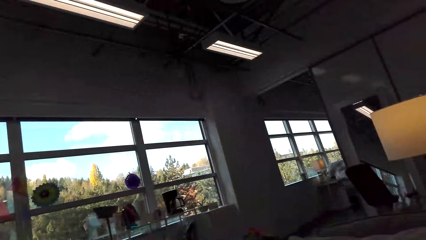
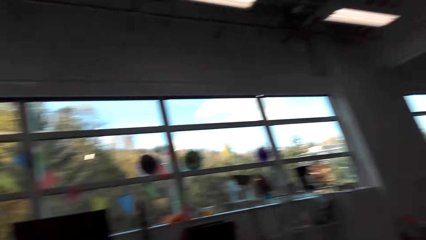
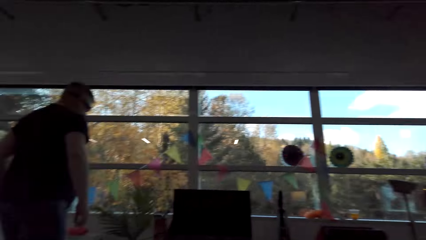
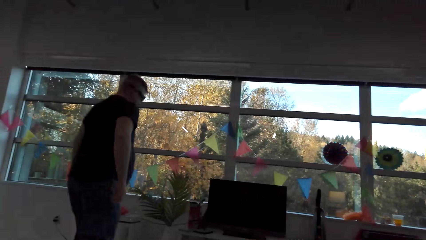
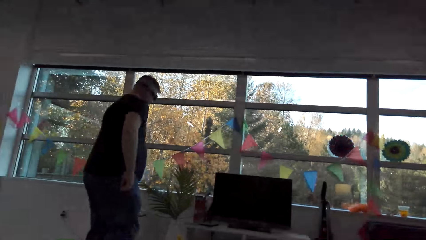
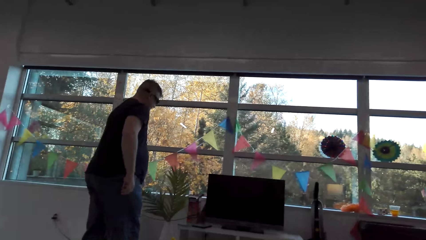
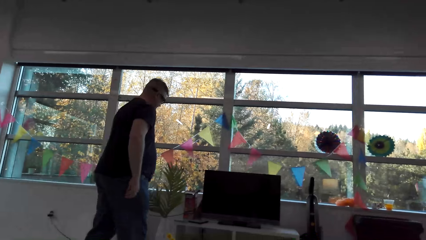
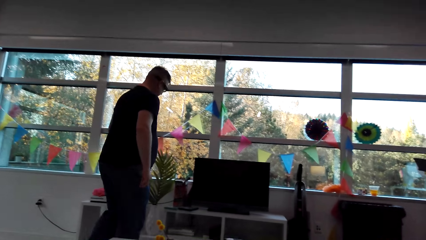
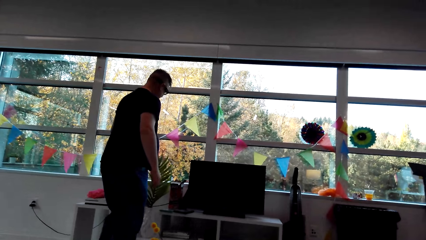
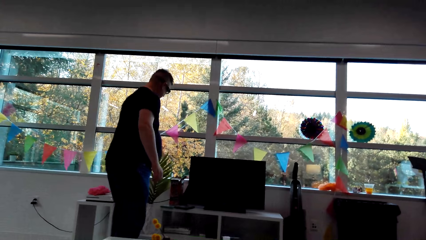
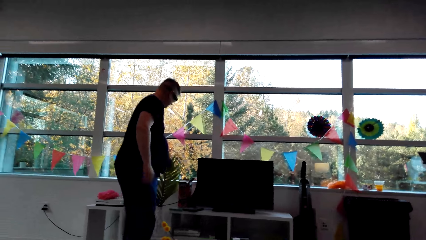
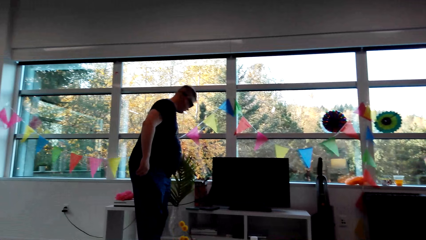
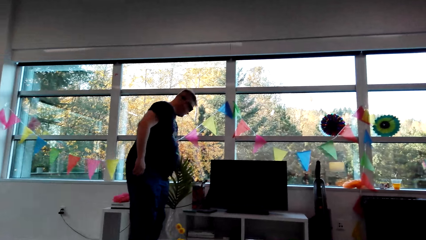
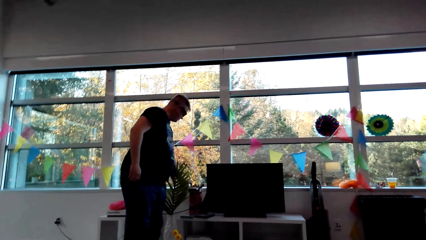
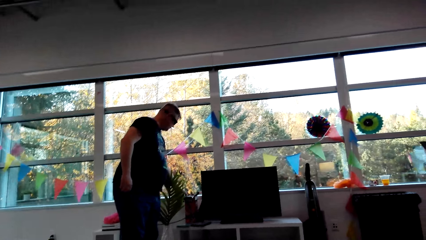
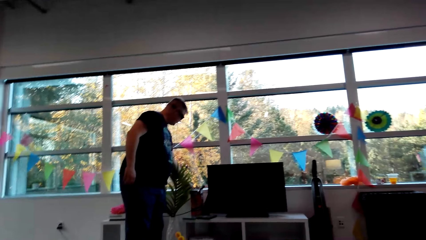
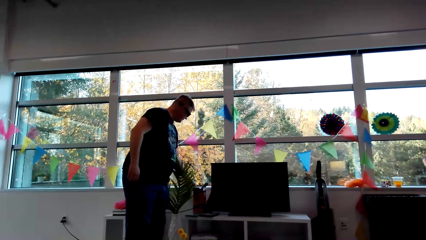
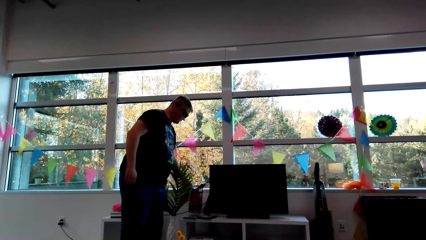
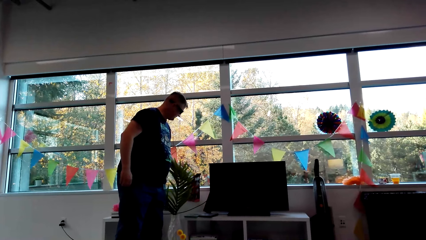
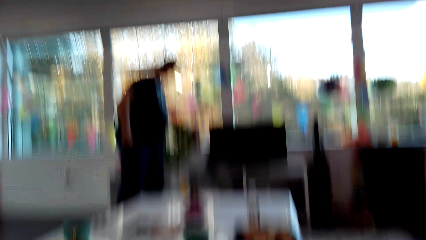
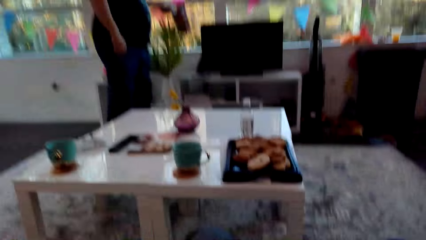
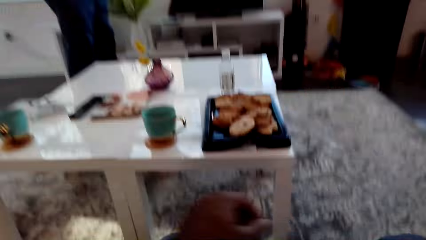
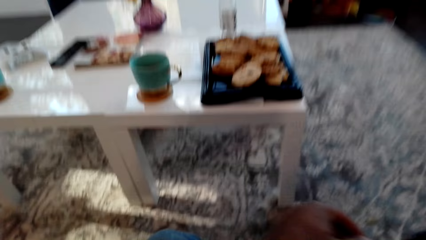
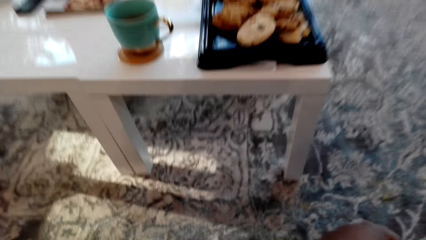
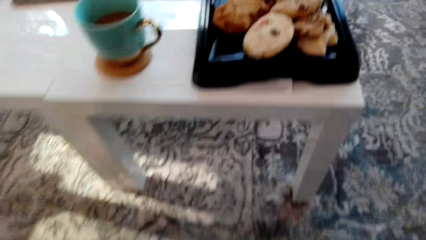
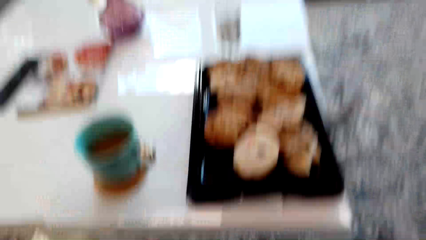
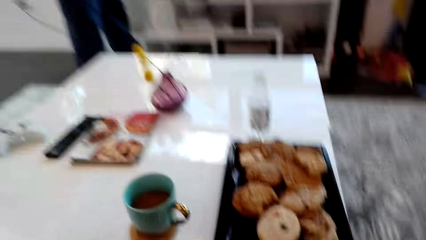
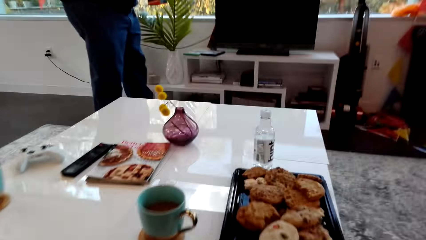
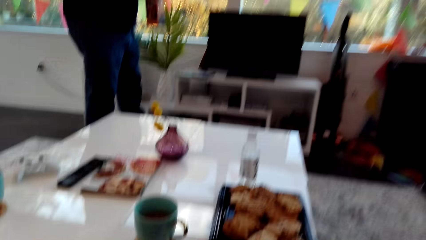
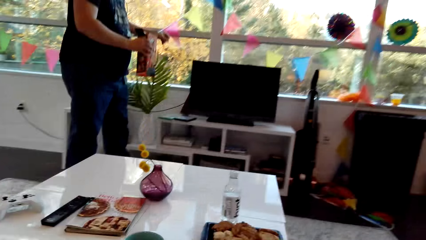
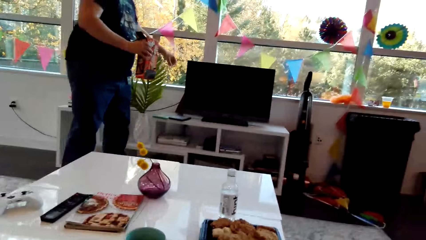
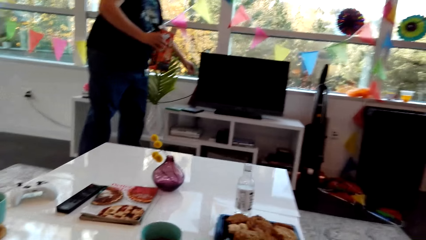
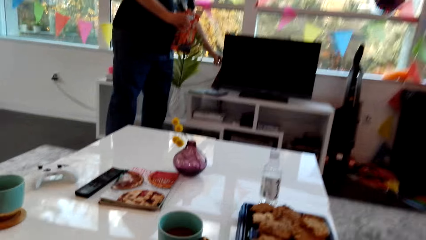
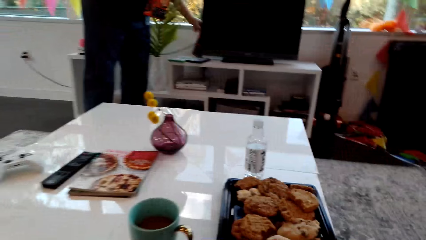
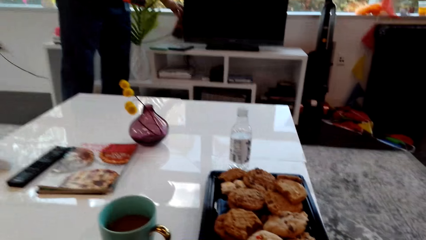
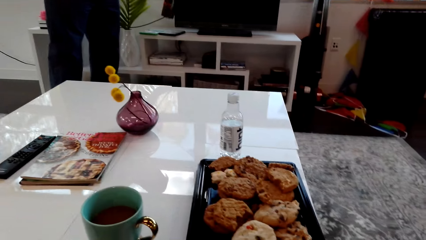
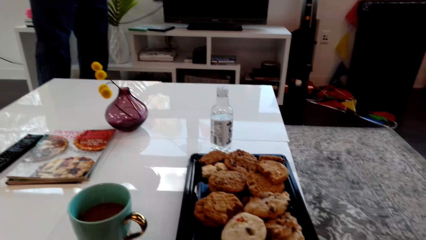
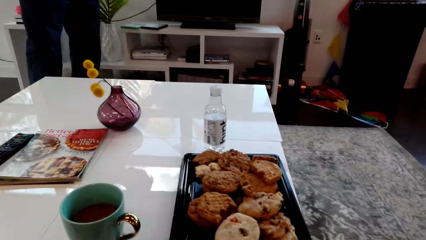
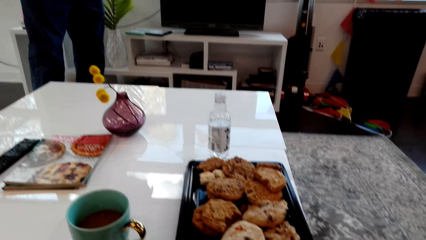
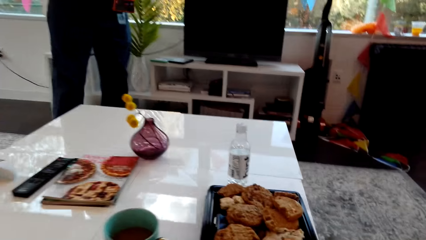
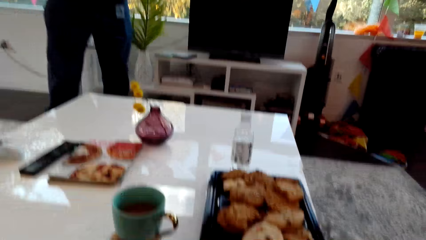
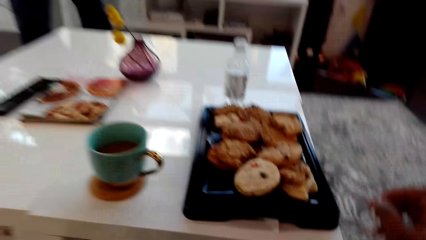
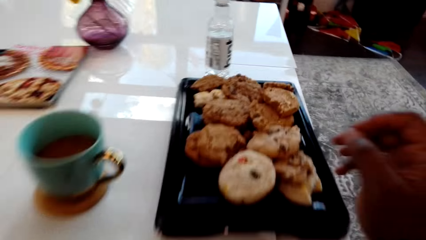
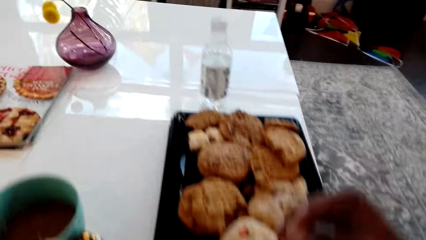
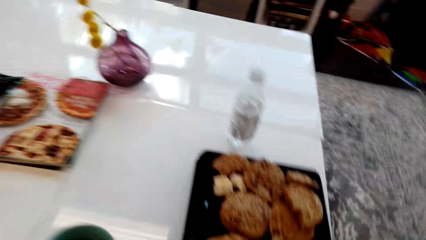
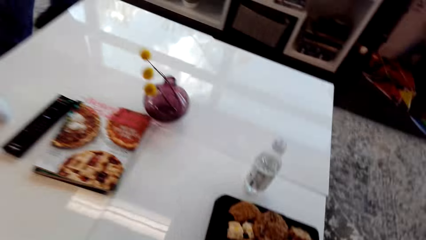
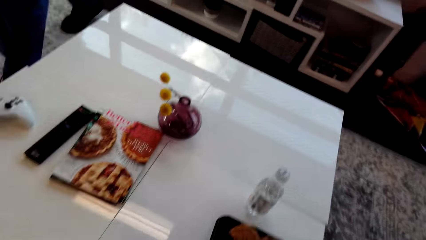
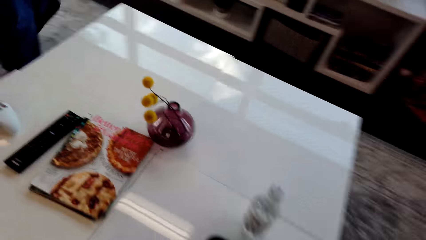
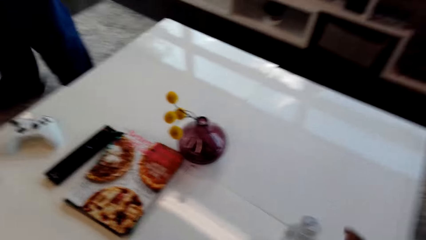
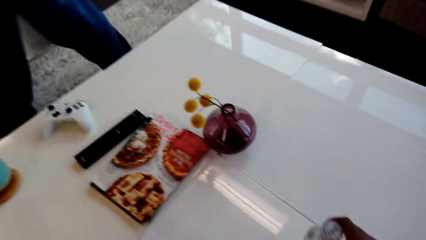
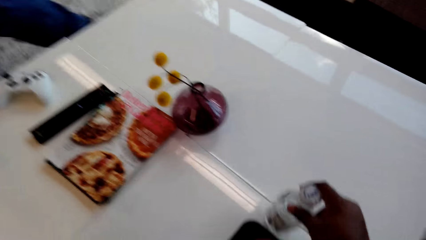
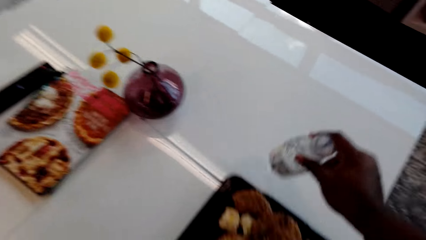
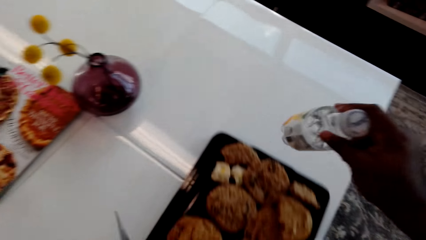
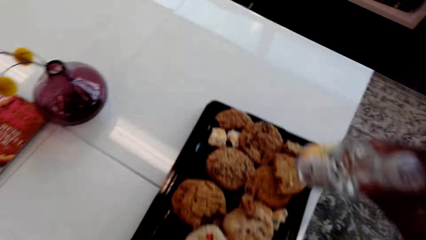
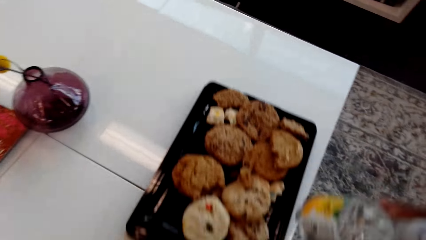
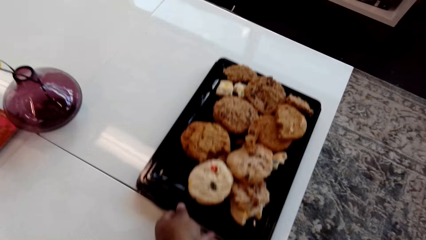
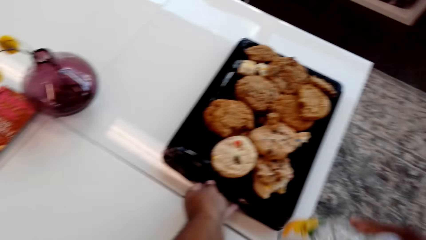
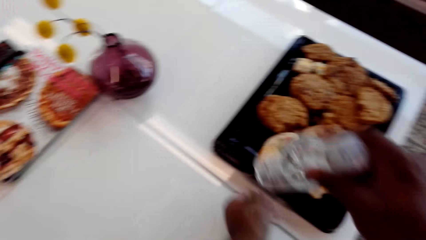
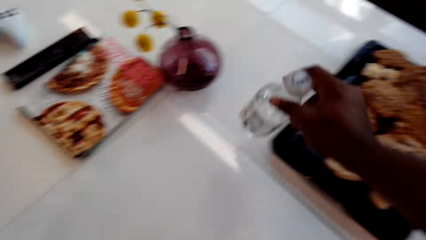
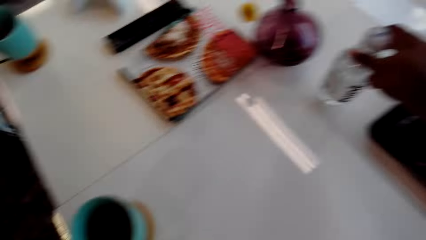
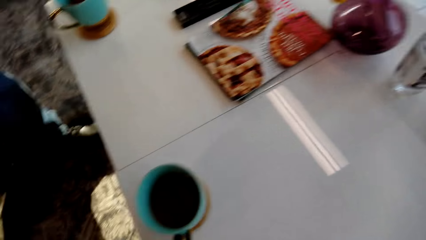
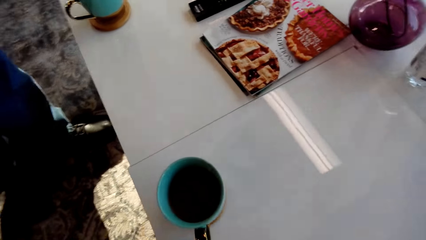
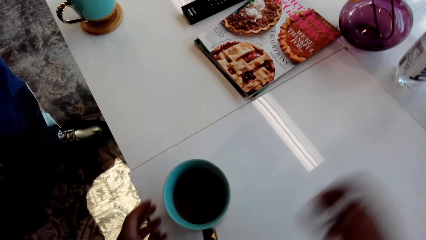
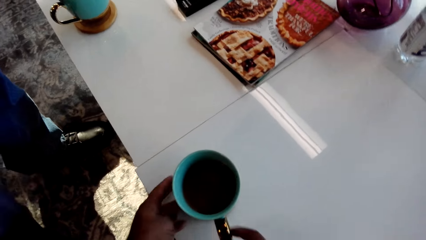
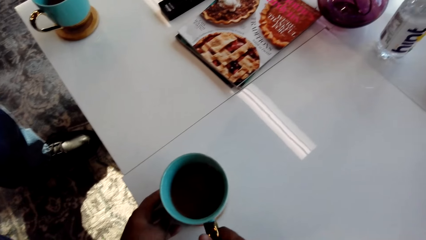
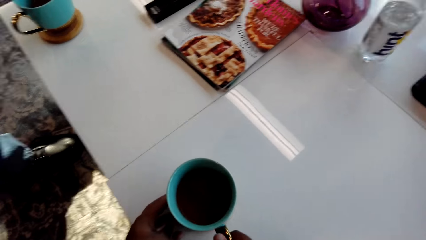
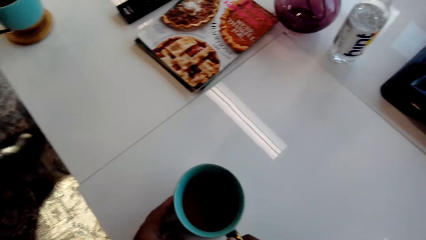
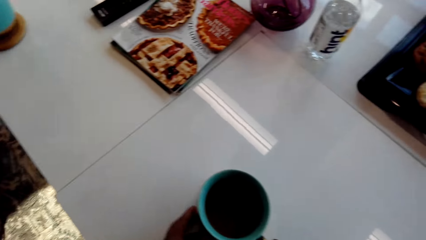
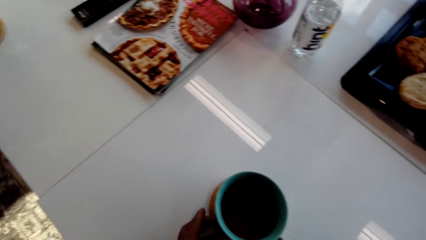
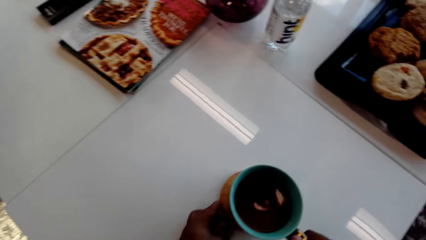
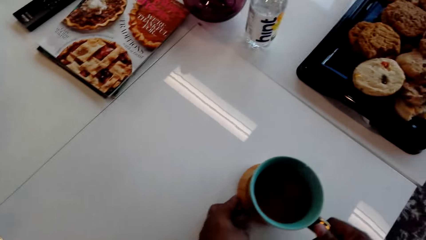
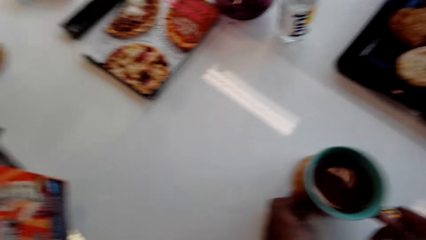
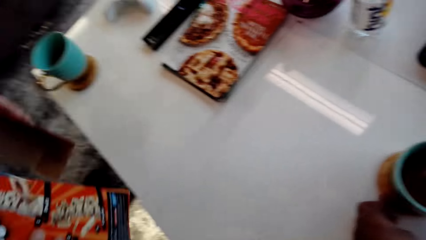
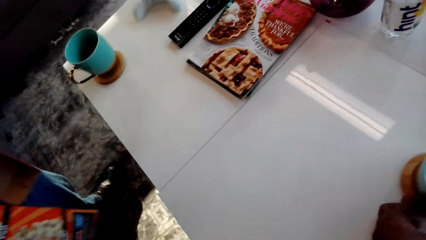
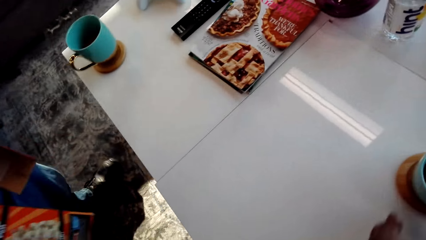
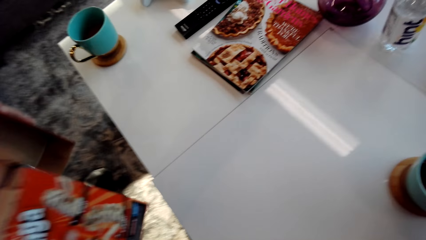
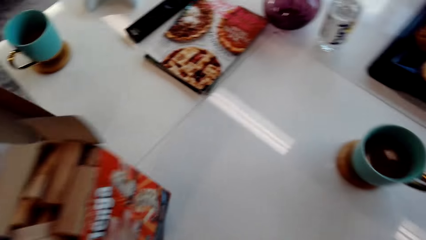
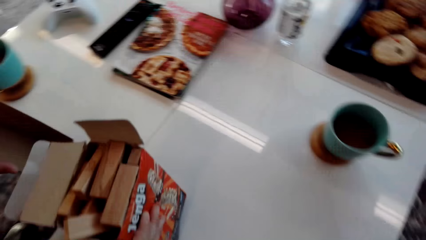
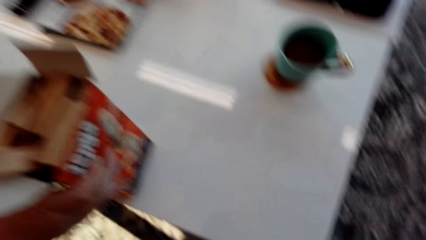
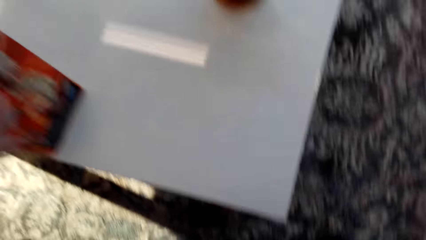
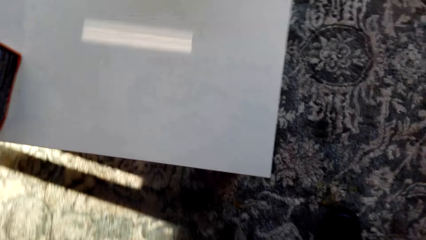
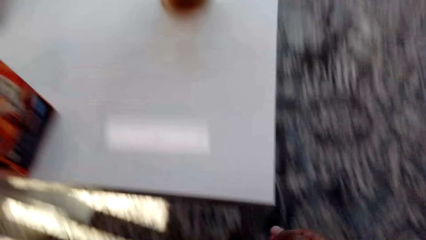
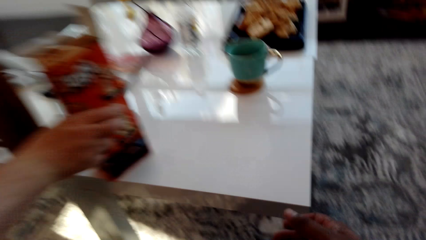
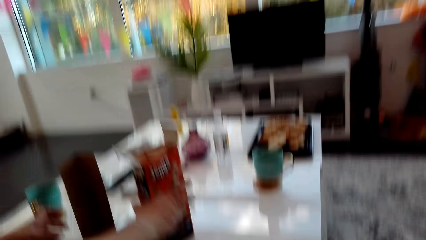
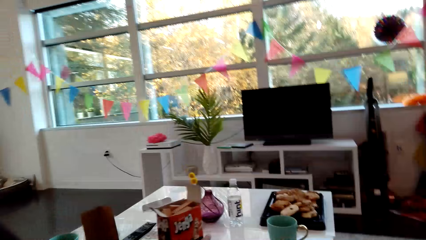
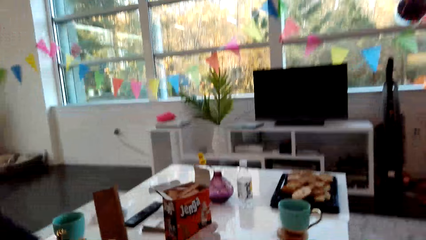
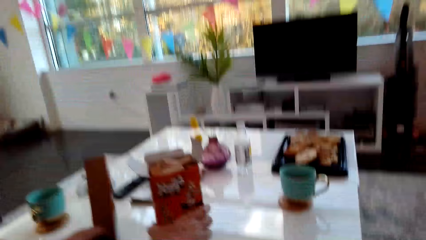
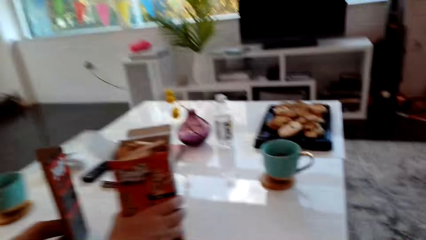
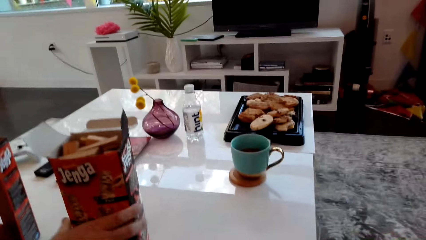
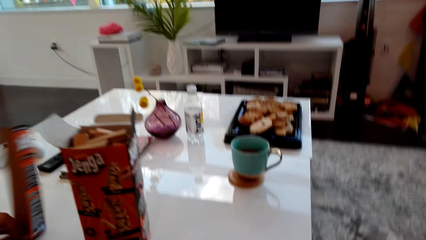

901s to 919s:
The camera wearer speaks to the man. The man walks toward the TV stand, takes a box with wooden blocks, and takes a box from the TV stand. The camera wearer speaks. The man walks toward the couch. The camera wearer picks up a bottle of water from the table, pushes the tray of cookies, and puts the bottle of water on the table. They push aside the cup of coffee and the ring. The man puts the box and the box of wooden blocks on the table.
